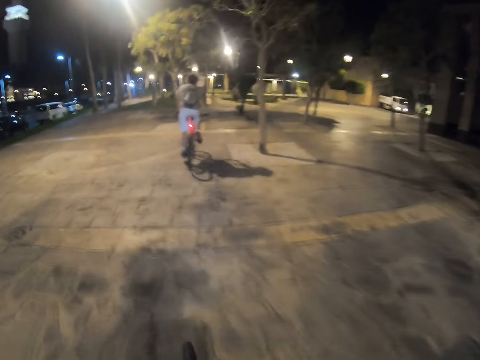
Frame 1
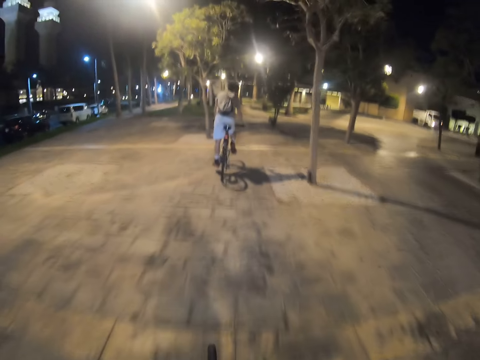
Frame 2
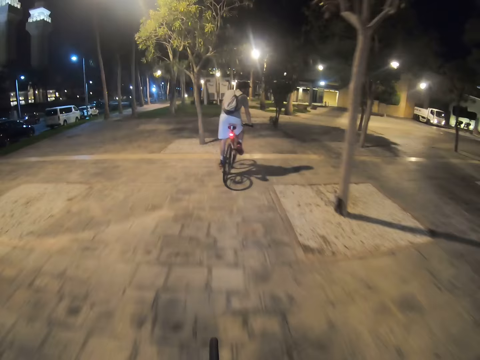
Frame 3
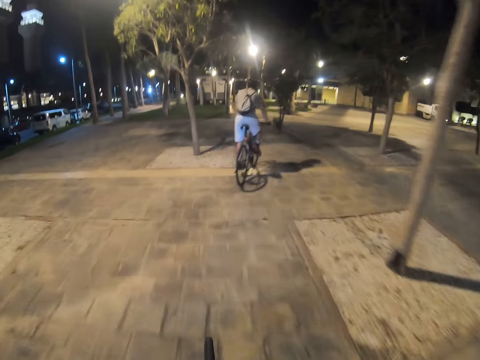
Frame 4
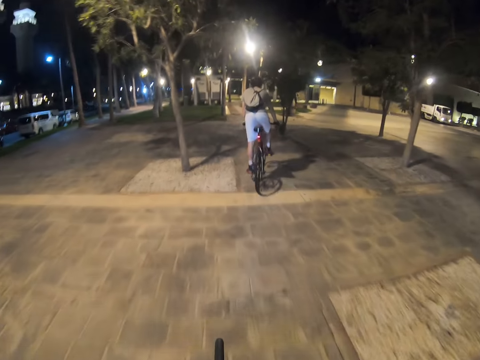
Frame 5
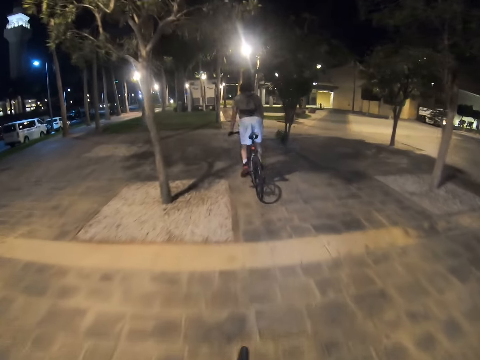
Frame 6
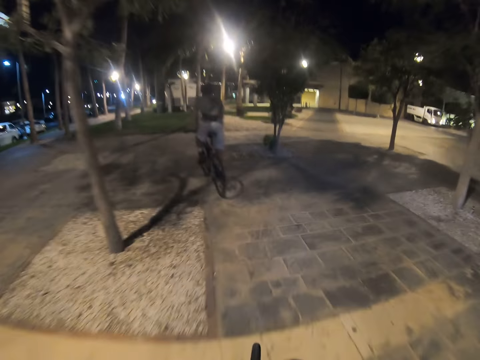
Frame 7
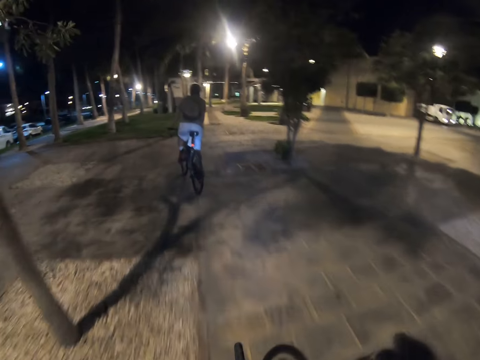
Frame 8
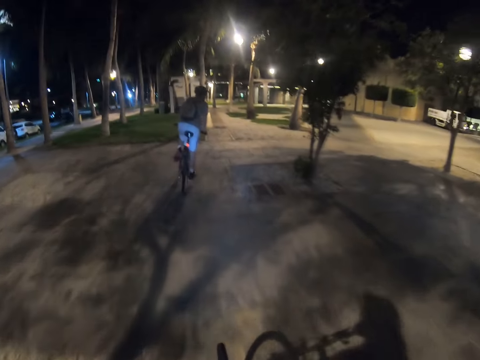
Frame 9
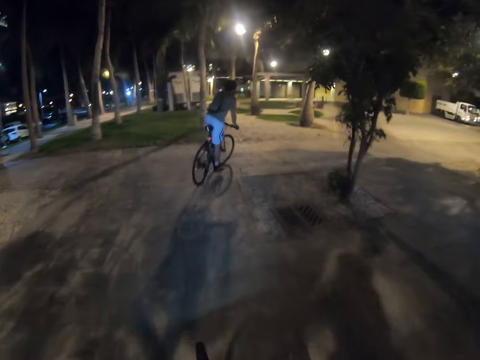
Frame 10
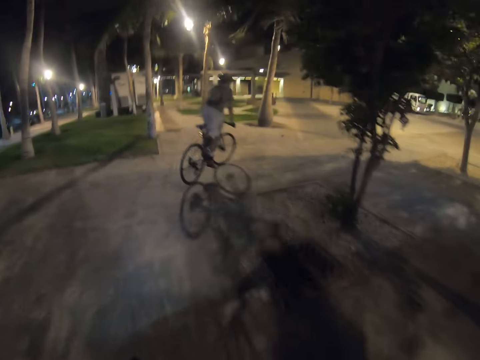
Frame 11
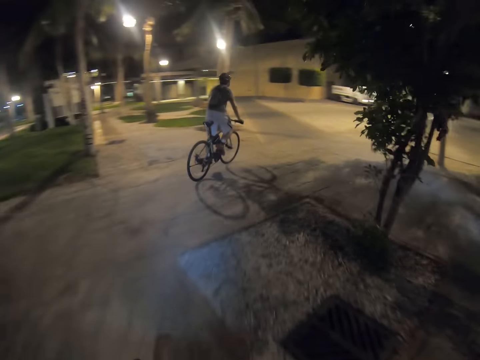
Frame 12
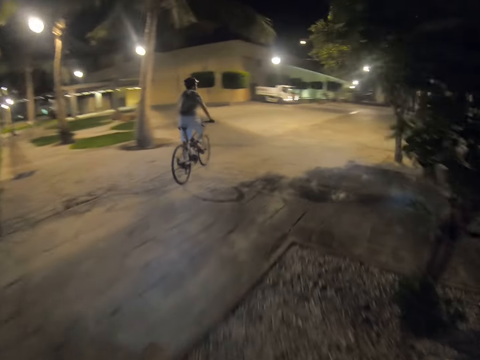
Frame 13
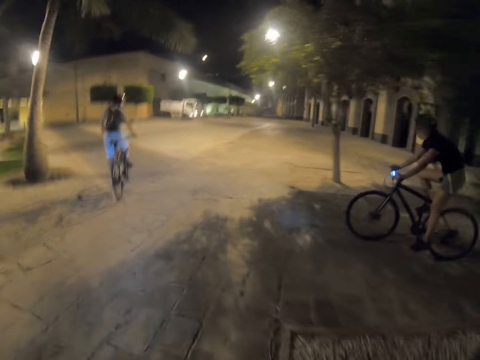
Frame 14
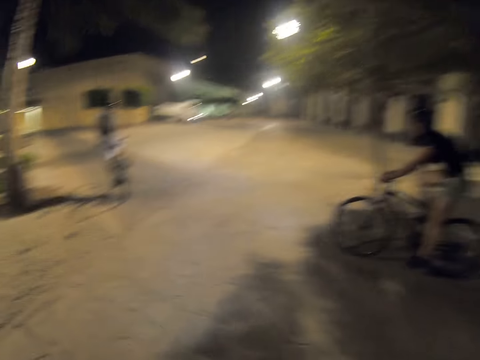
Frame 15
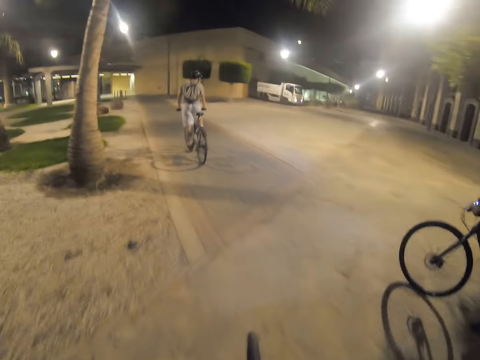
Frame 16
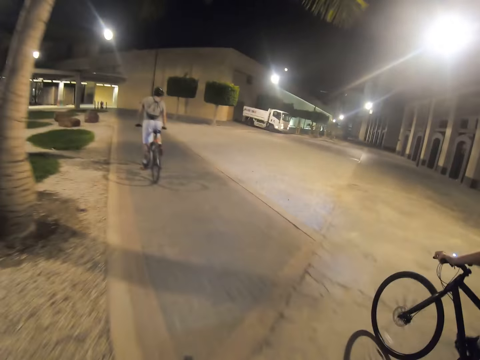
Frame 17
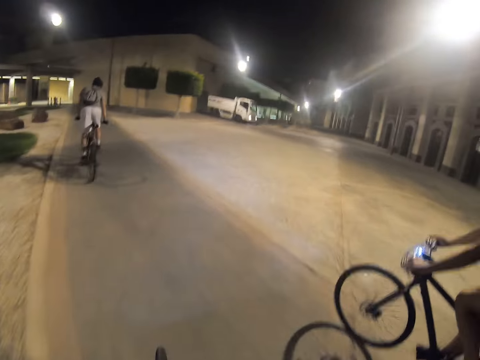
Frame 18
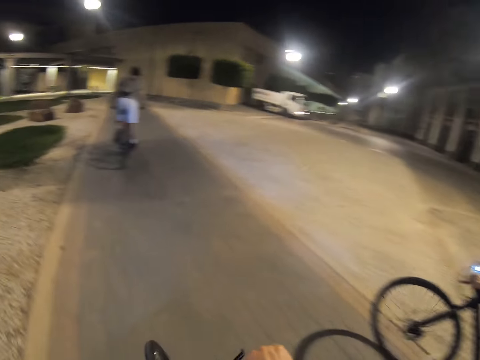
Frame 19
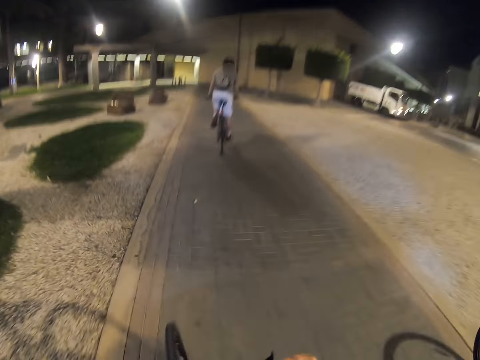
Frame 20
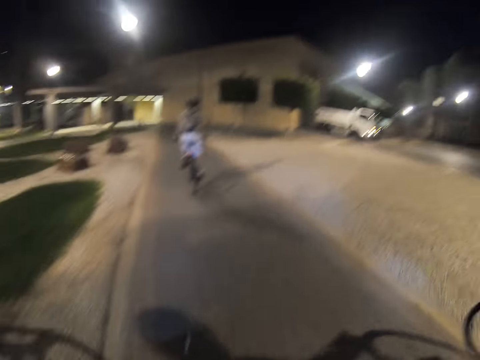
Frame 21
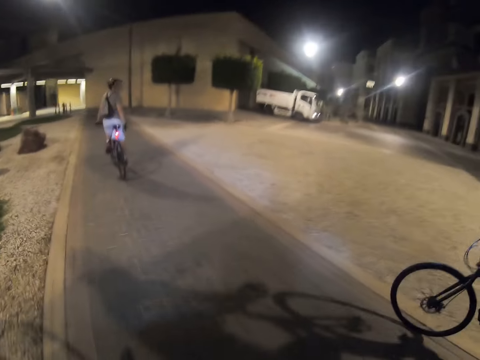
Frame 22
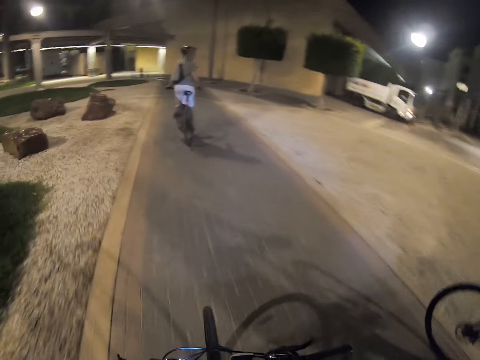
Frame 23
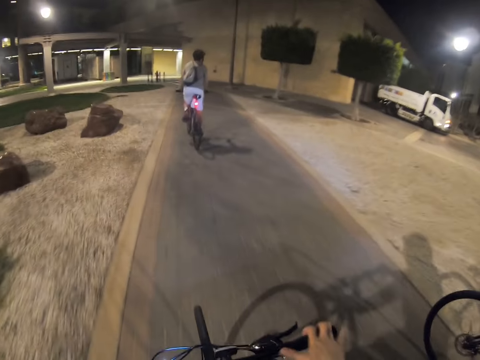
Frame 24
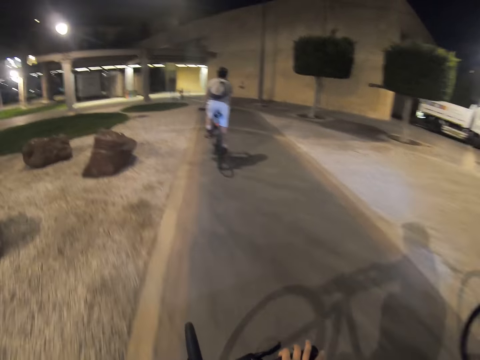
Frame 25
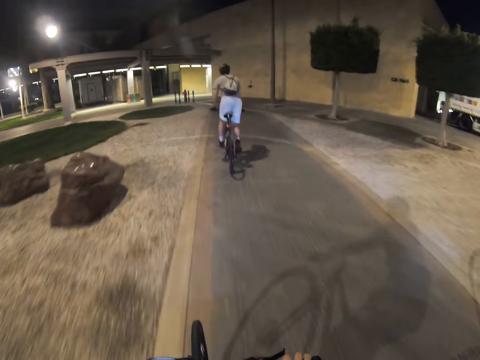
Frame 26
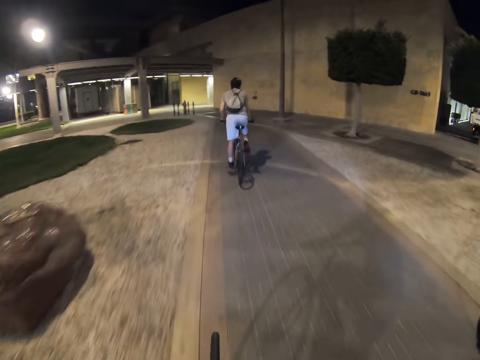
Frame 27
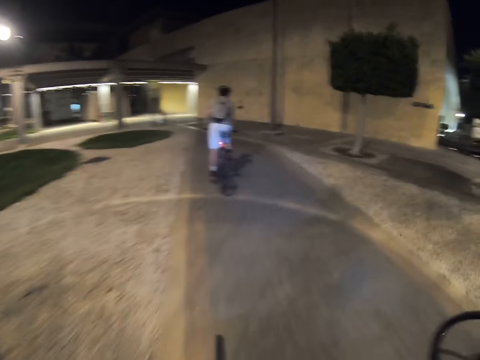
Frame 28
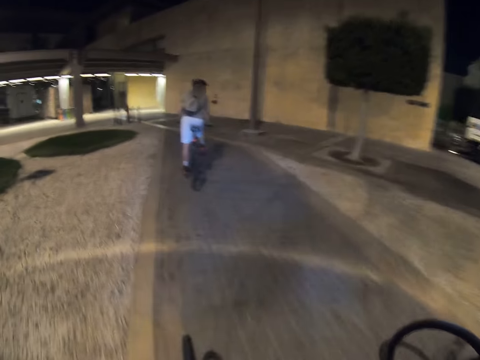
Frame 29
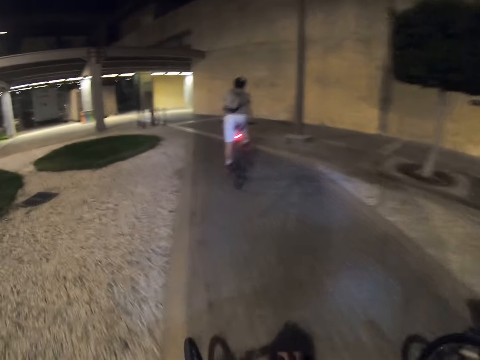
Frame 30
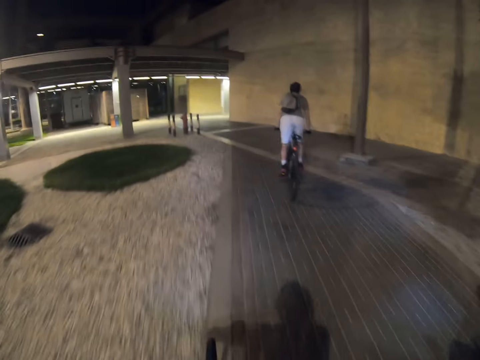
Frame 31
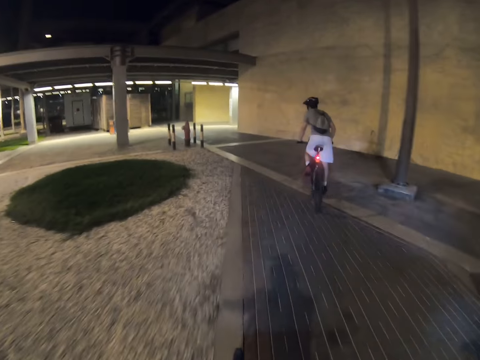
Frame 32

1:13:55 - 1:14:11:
A person rides the bicycle. The person looks behind. The person rides the bicycle.

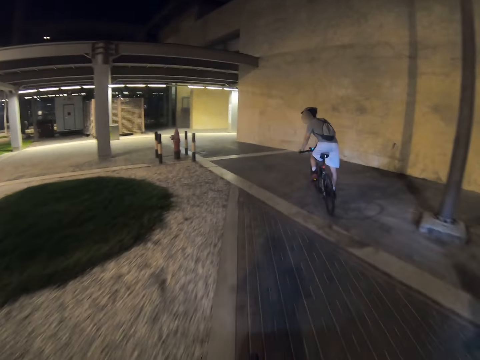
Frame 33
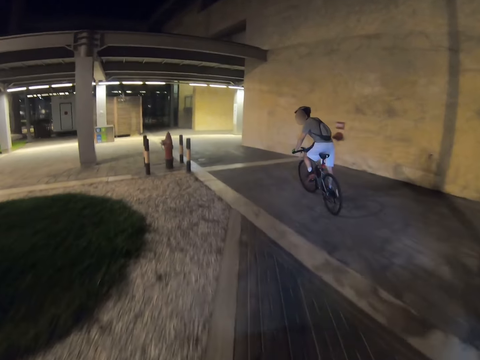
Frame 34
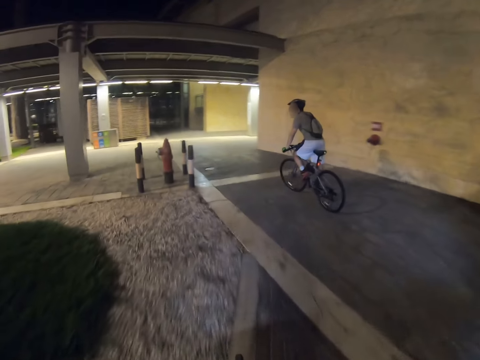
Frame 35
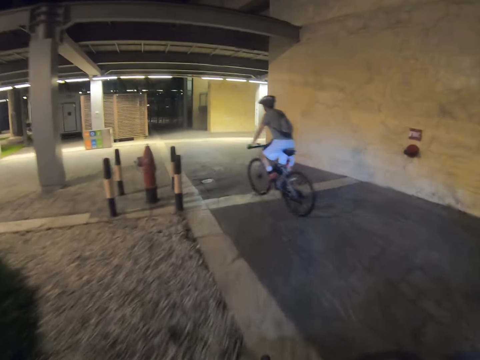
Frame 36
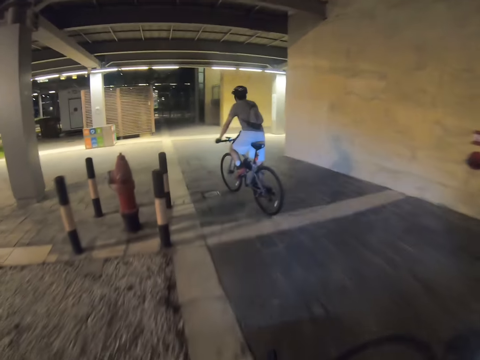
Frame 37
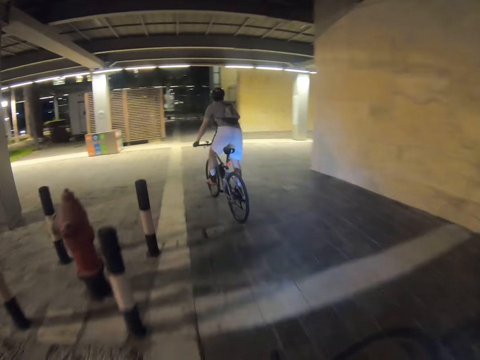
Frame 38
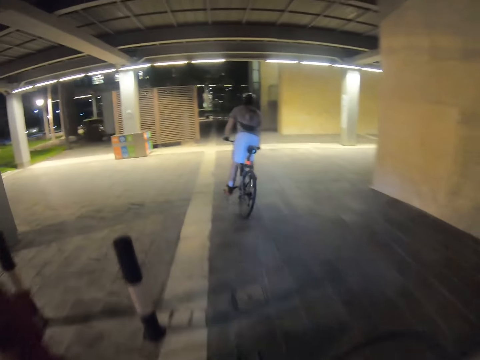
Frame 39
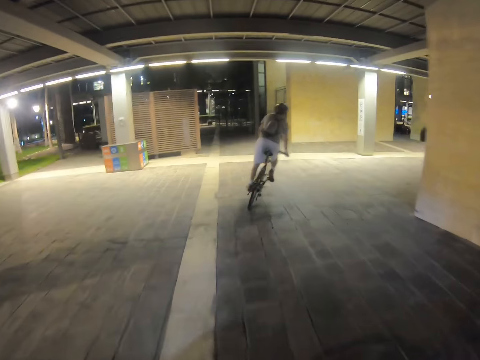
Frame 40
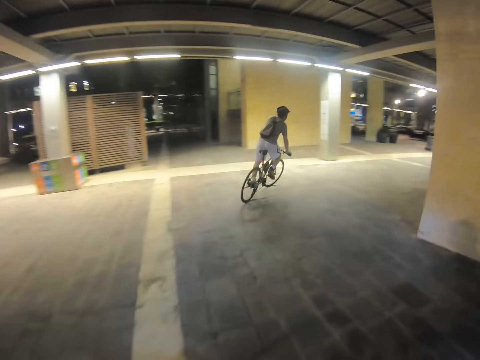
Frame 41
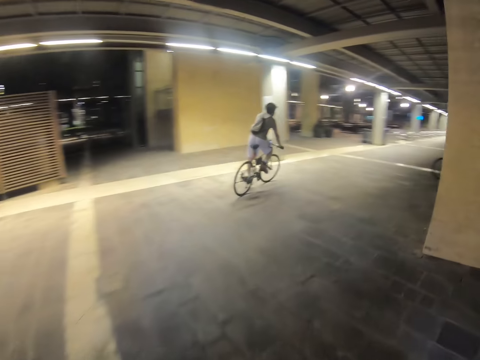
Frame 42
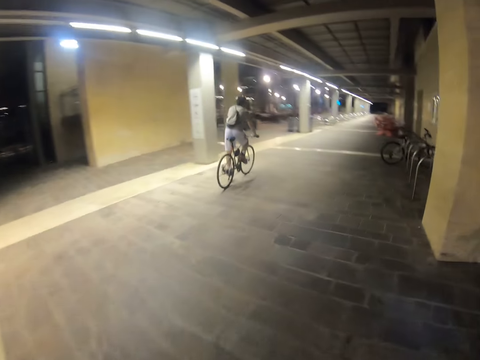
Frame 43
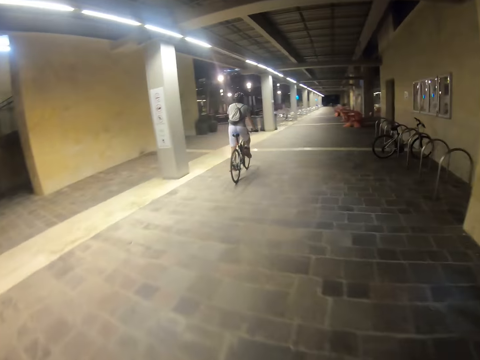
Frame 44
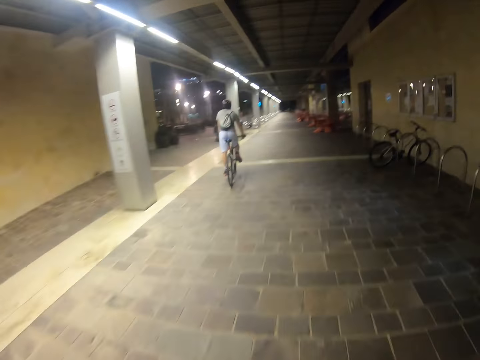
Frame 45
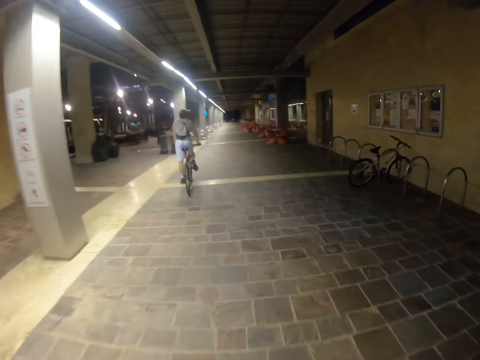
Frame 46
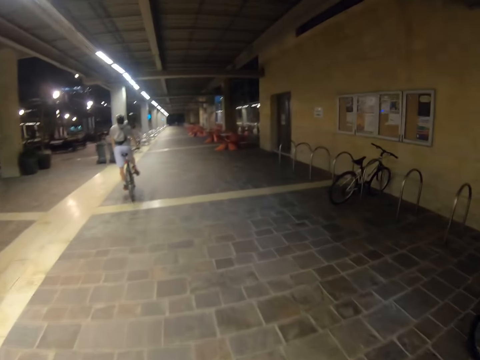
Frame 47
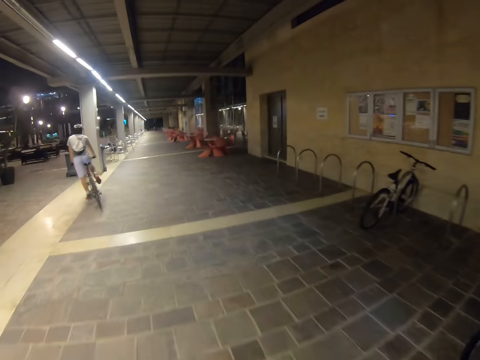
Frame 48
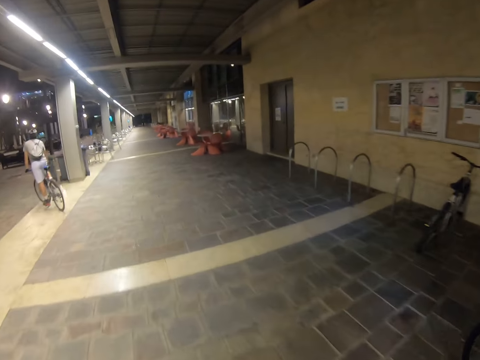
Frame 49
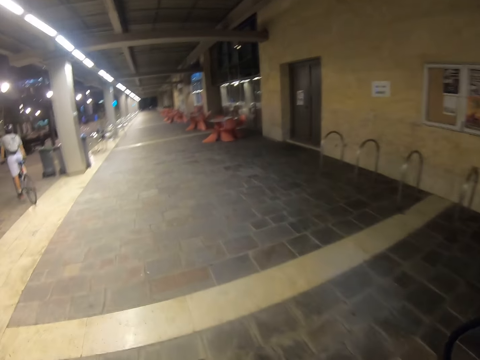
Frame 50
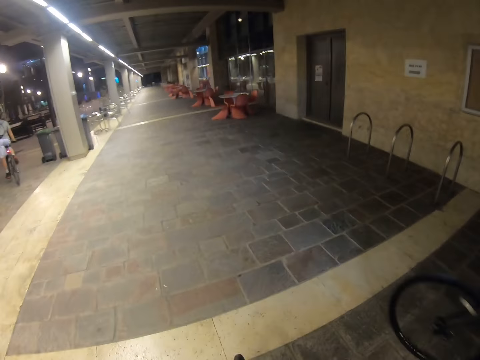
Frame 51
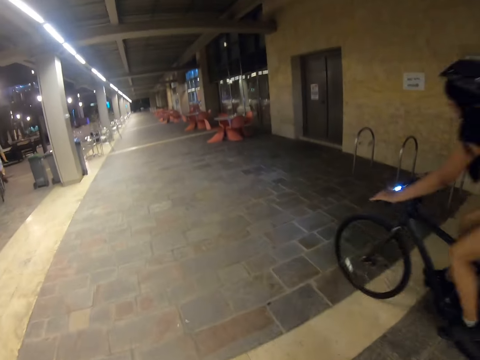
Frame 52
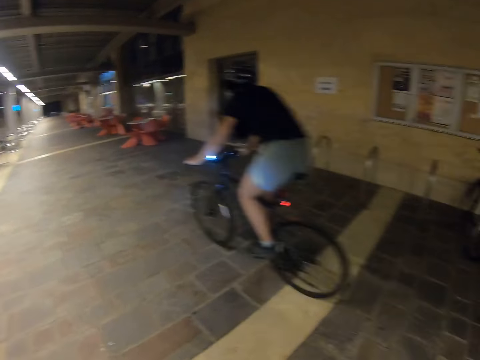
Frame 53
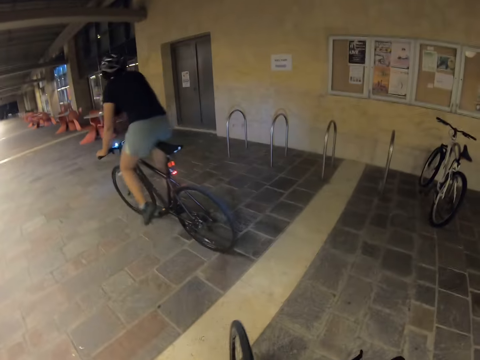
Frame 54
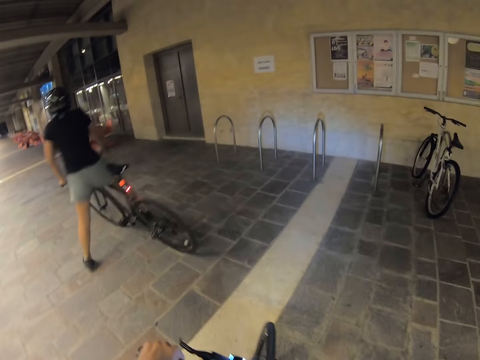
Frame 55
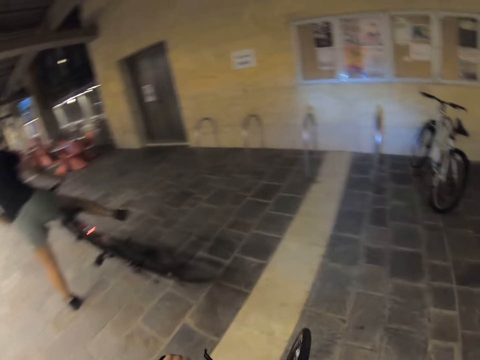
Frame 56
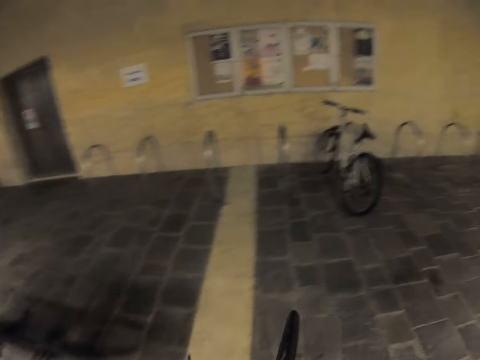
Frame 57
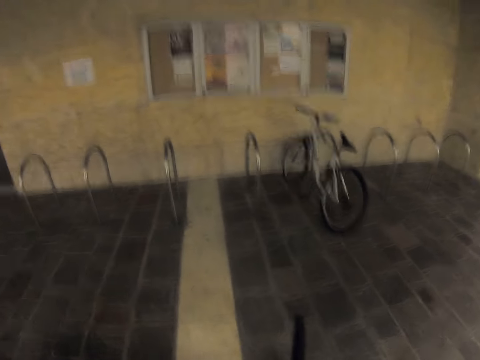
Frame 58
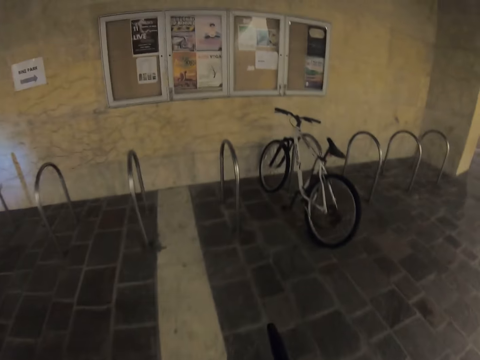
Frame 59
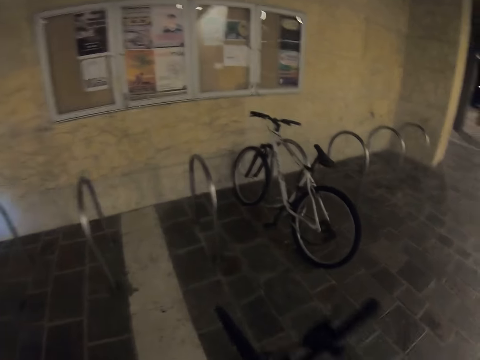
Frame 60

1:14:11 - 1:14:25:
A person looks behind. The person rides the bicycle. The camera wearer and four other people park their bicycles at the pavement. Another person subsides from the bicycle. The camera wearer looks around.
